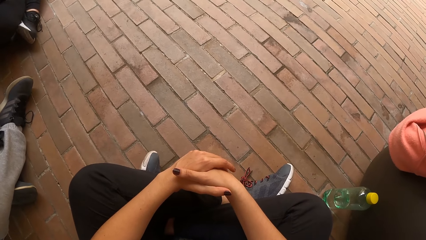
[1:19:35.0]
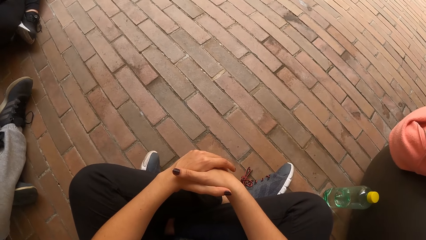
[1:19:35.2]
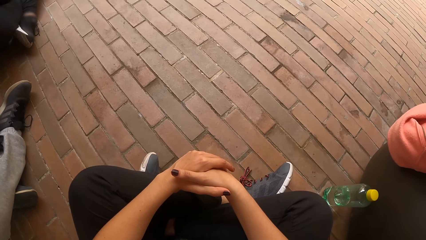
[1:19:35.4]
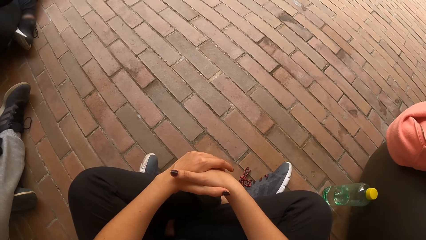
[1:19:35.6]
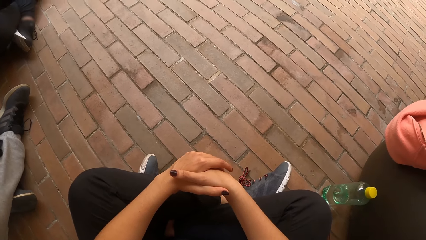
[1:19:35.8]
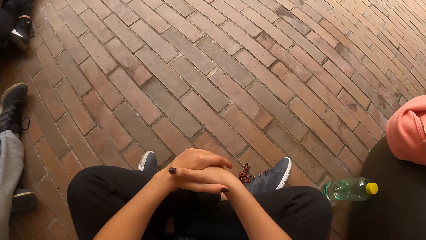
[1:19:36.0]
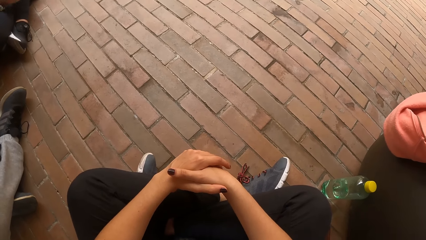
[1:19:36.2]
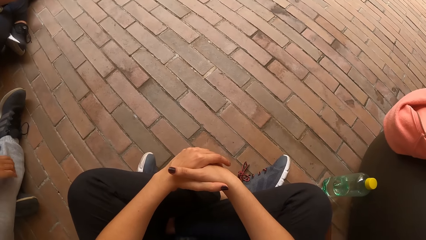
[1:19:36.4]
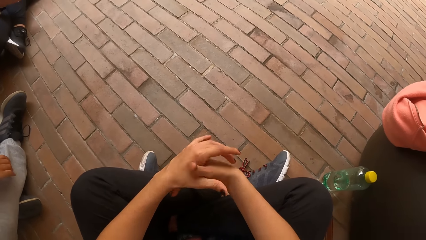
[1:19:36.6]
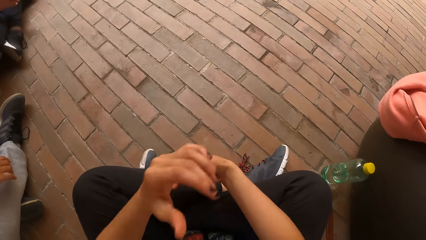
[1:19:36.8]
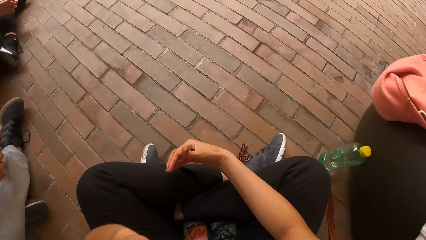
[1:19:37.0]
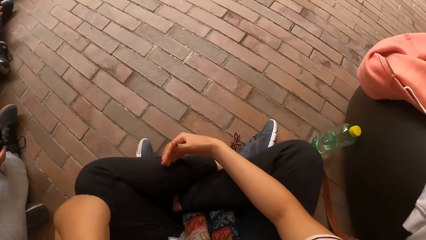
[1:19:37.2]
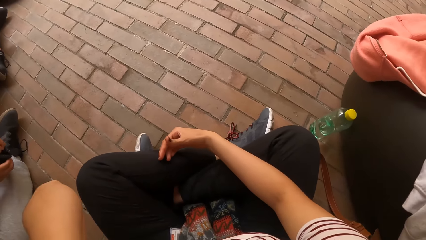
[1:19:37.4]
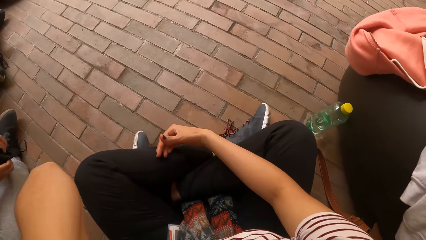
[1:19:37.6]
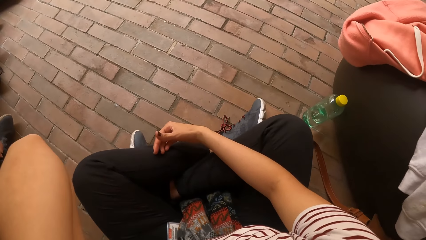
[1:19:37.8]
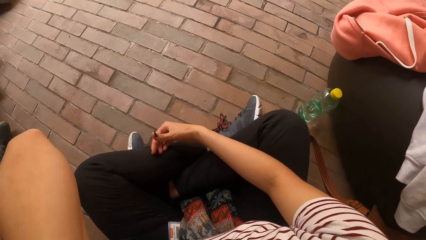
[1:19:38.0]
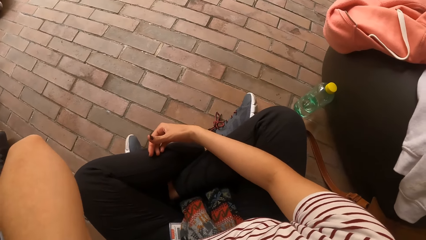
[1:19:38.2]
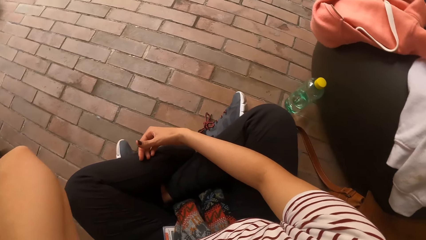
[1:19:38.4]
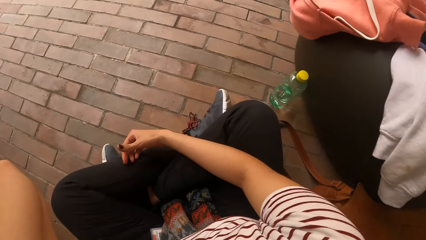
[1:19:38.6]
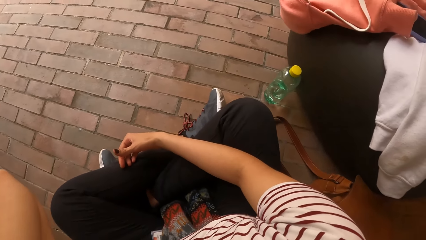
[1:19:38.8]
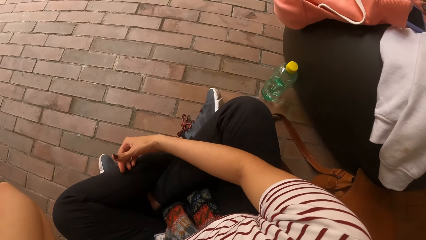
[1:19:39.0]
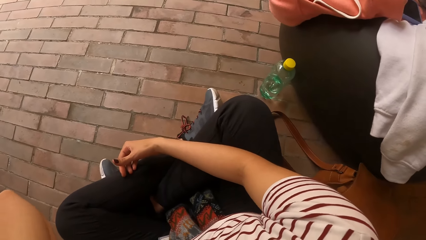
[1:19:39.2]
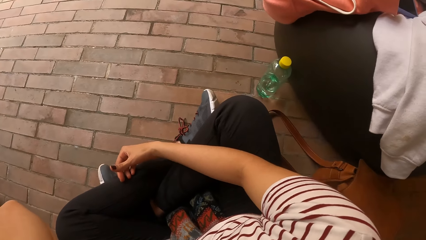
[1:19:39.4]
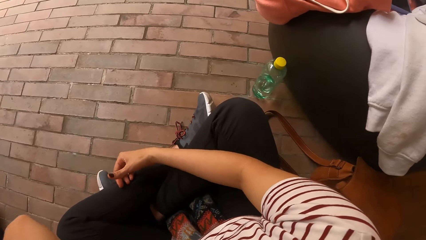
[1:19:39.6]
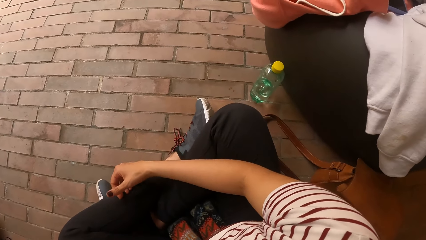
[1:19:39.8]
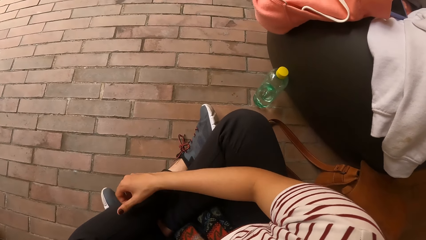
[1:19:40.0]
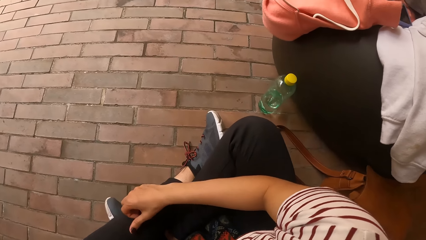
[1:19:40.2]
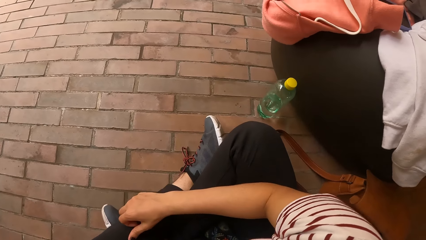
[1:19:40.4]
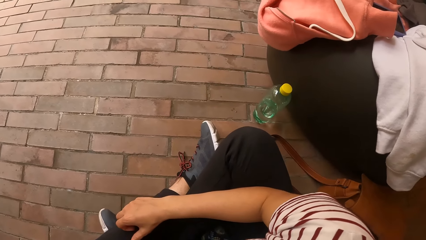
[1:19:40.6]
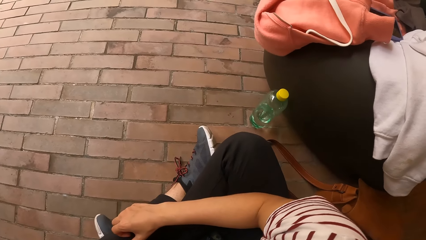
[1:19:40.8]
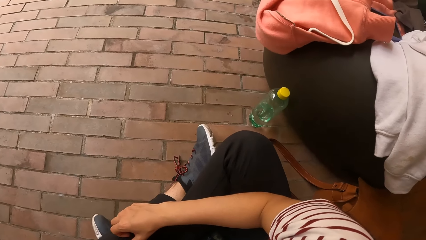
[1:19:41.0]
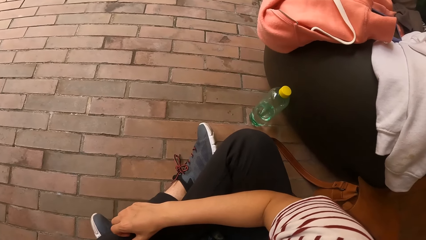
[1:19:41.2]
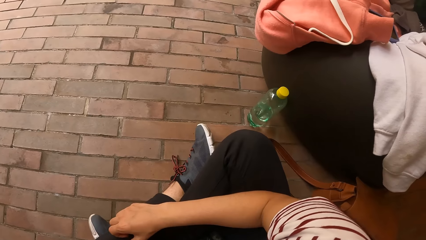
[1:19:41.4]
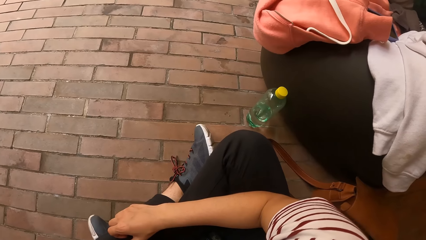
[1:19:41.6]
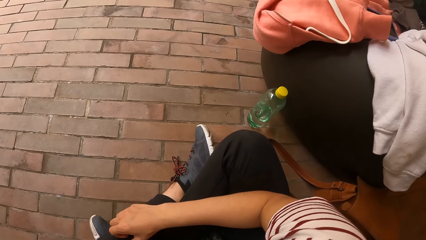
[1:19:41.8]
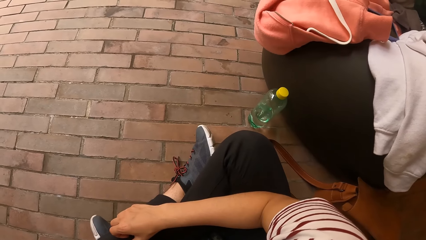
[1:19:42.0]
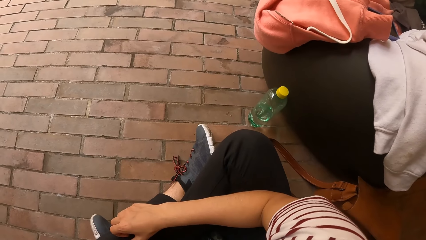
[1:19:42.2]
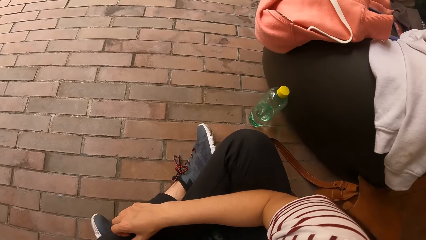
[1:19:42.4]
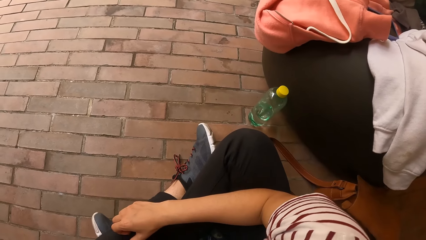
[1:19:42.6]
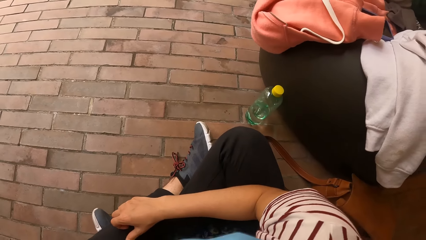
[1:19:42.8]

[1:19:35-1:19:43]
The camera wearer places her left hand on her chin. She lifts the hand and looks around.

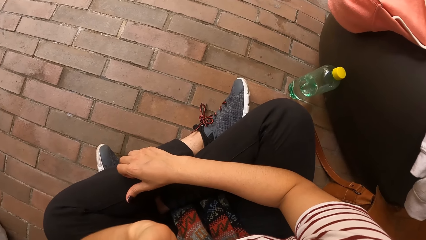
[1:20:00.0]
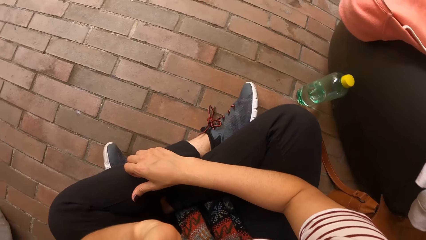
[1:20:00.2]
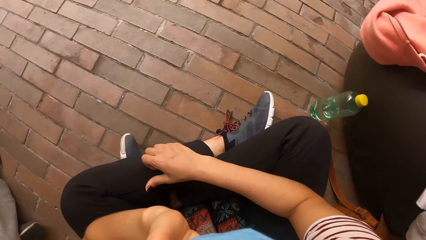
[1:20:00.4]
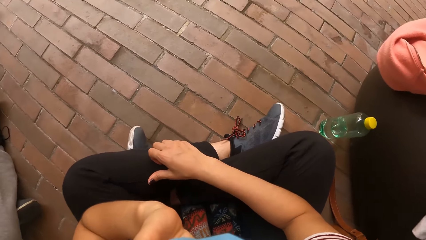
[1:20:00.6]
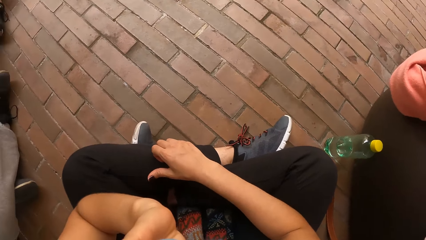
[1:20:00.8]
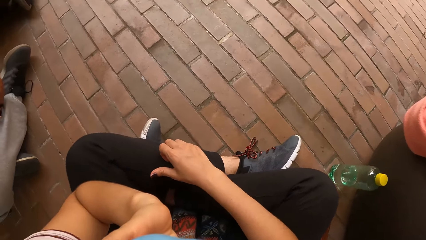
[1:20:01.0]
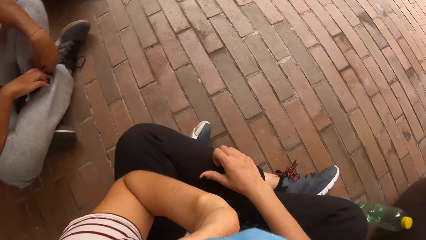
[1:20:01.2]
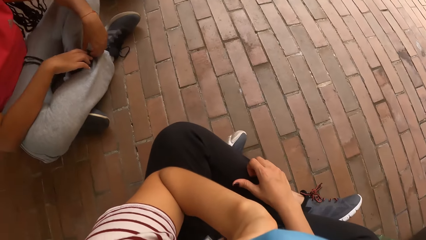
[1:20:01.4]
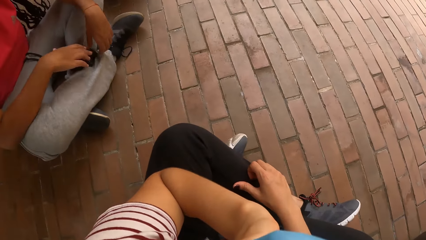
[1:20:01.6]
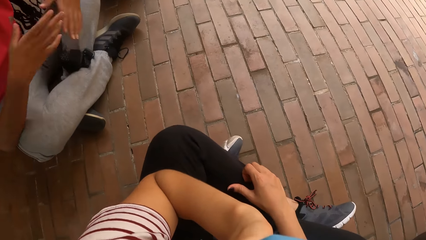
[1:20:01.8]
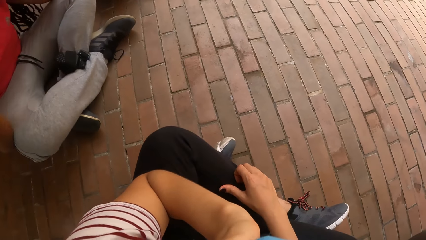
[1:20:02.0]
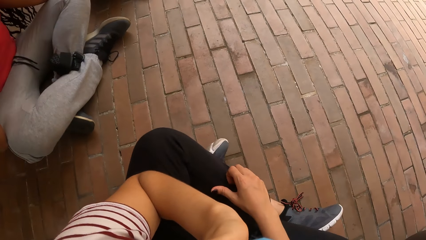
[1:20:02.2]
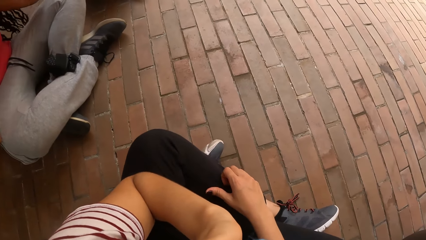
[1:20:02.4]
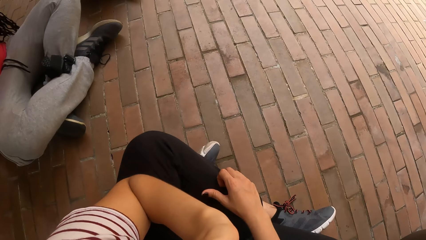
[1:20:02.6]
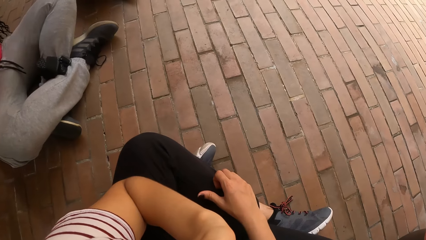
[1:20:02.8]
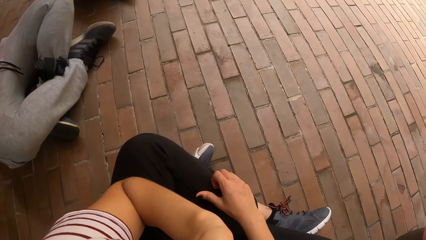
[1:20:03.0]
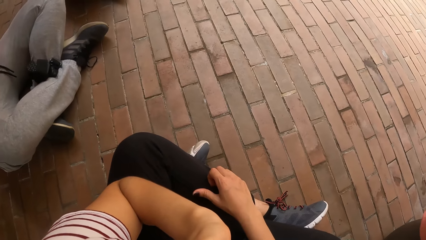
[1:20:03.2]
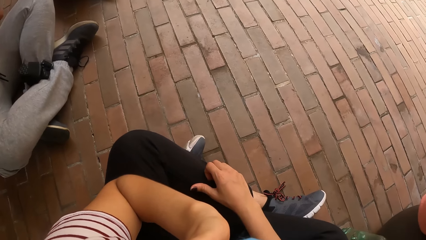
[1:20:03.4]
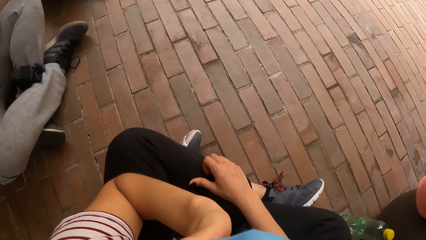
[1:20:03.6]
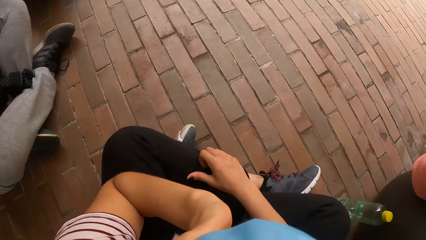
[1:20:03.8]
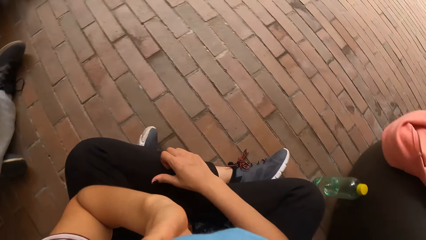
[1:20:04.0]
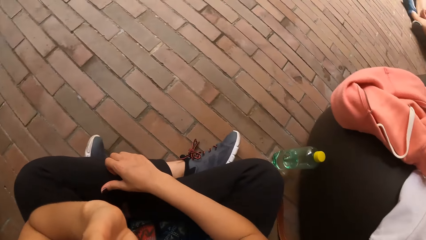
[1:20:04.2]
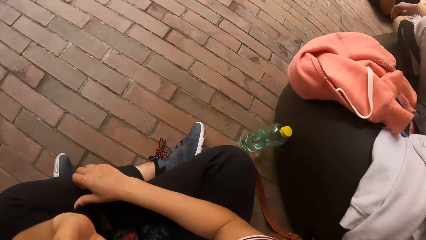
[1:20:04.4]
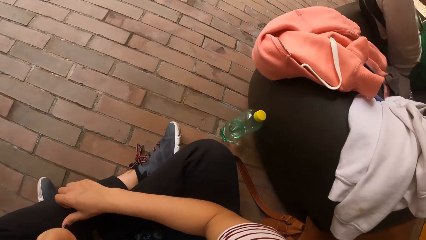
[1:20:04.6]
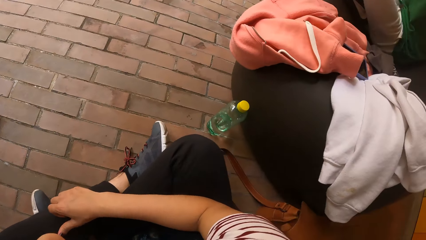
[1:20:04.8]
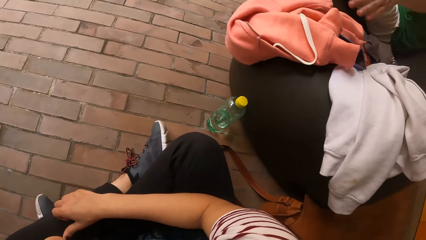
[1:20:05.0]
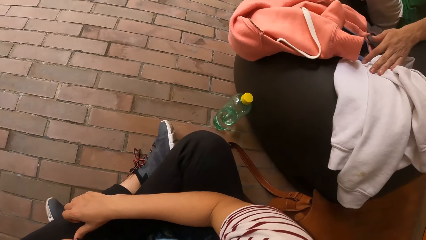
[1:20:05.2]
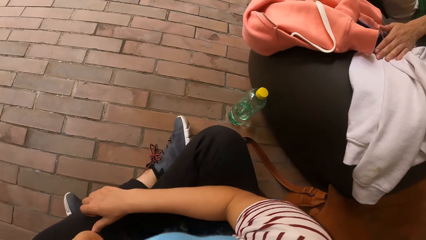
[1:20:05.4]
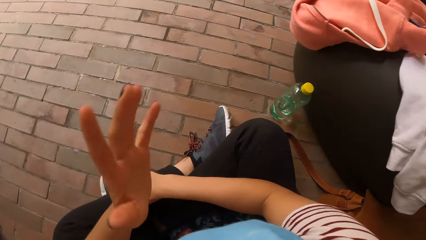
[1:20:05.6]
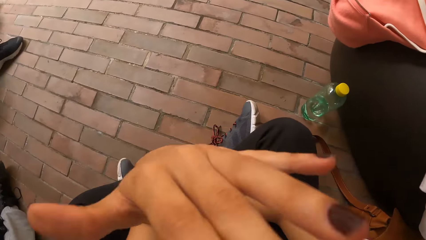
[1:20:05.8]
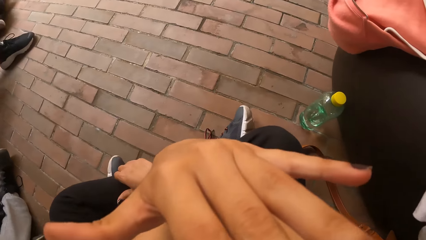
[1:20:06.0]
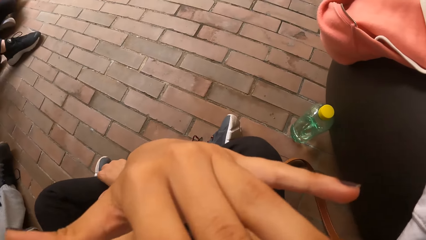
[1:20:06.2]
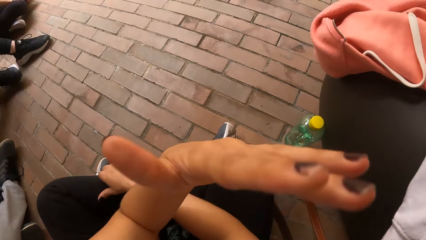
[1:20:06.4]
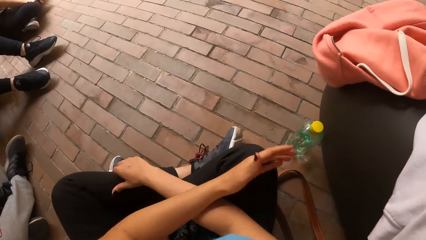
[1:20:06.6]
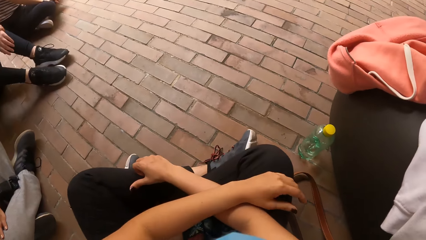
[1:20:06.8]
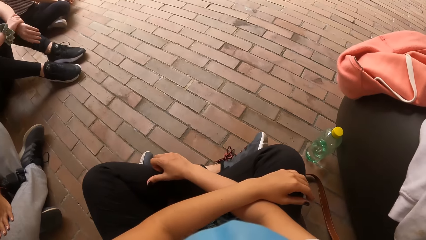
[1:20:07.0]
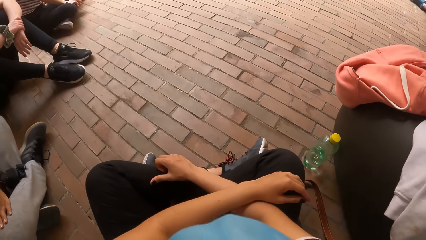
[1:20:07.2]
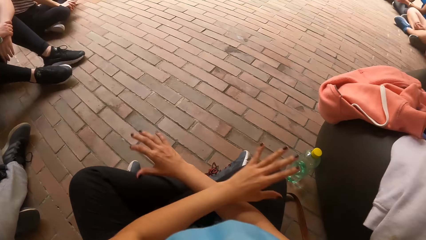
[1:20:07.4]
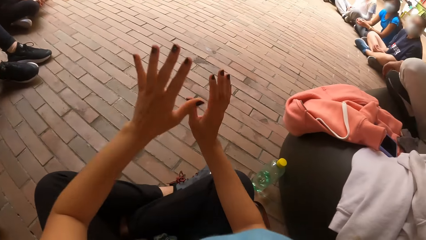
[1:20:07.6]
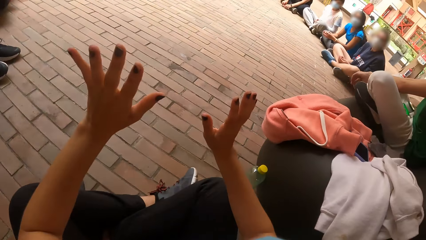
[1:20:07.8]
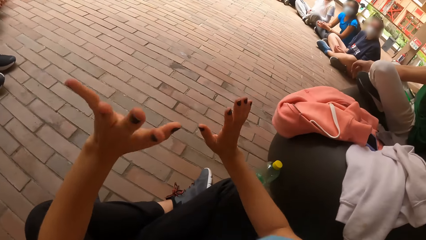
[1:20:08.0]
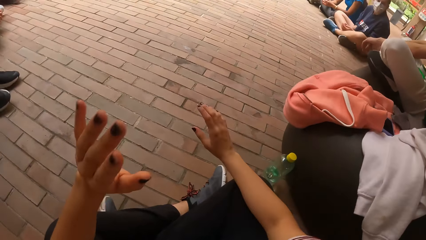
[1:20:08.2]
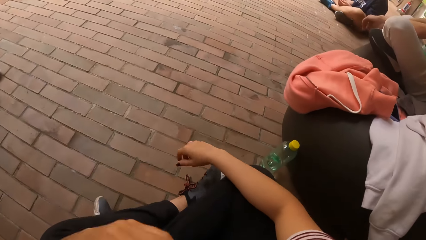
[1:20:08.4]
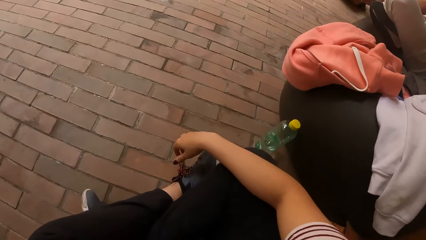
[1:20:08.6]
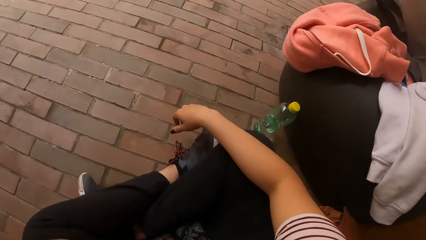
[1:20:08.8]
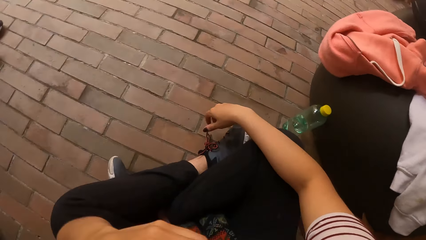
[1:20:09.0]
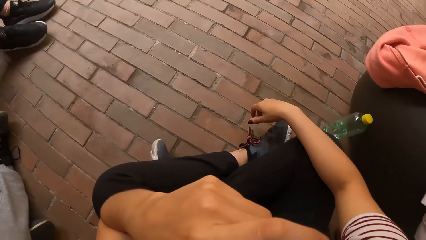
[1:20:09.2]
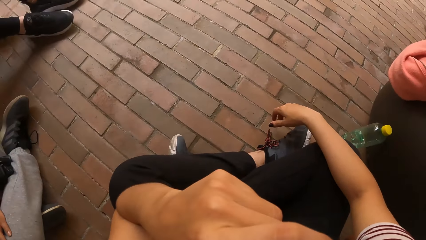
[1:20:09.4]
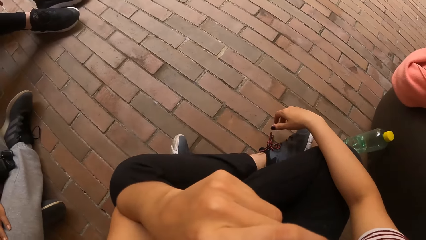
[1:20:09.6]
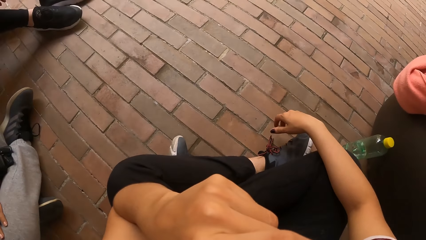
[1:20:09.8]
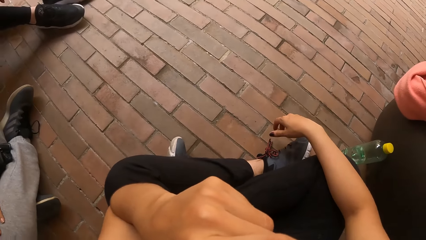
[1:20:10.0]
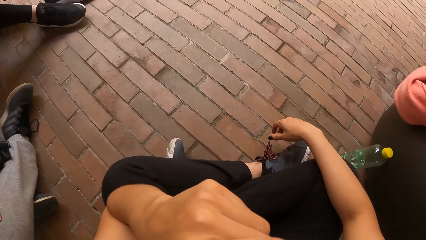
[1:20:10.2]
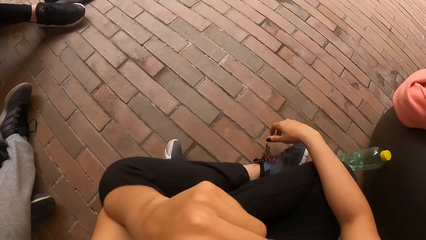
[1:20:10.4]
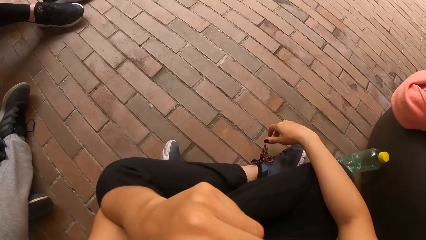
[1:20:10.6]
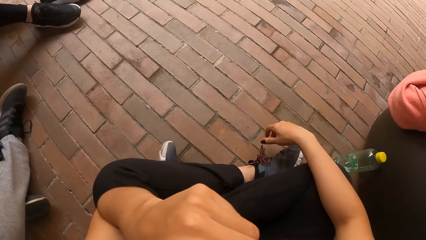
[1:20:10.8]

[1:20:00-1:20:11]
A lady lifts the hands. The camera wearer looks around. Another lady moves the hand. The camera wearer lifts the hand. She touches her face with her right hand. Another lady moves the legs. The camera wearer places her left hand on her legs. She interacts with the people in the room. She moves the hands. She places her left hand on her chin. She looks around.
